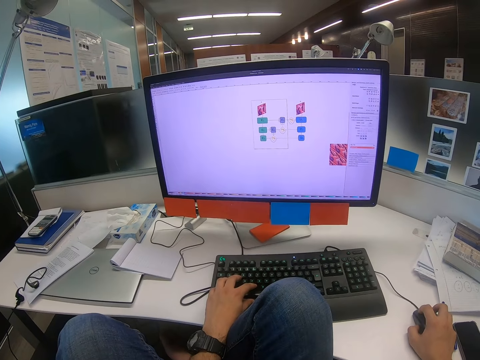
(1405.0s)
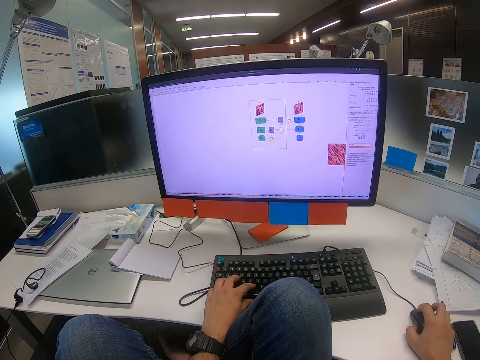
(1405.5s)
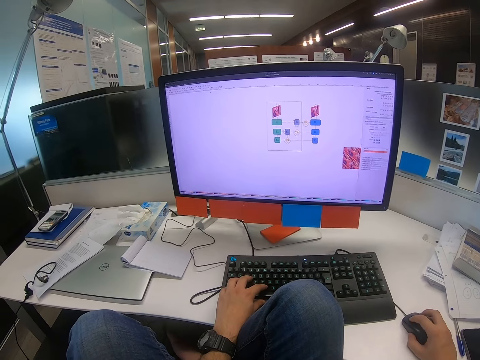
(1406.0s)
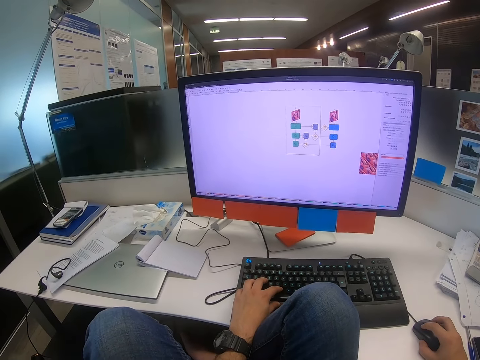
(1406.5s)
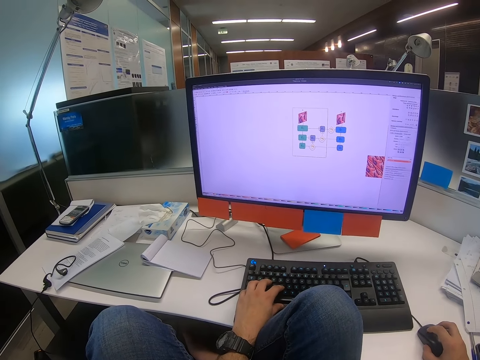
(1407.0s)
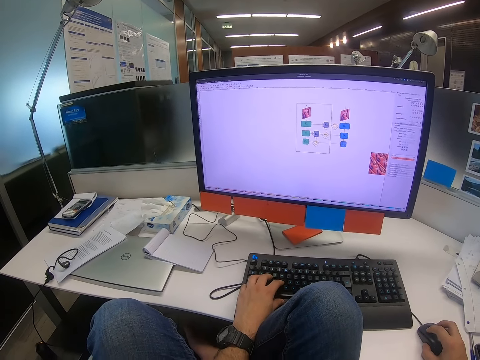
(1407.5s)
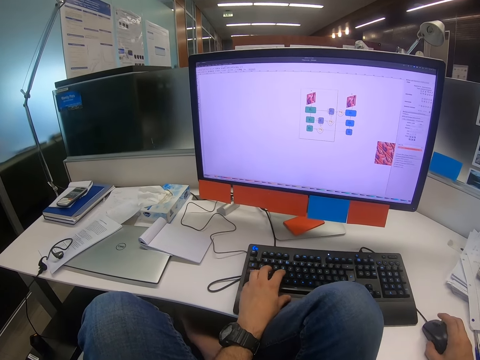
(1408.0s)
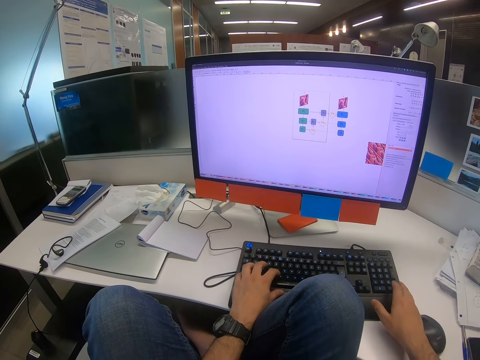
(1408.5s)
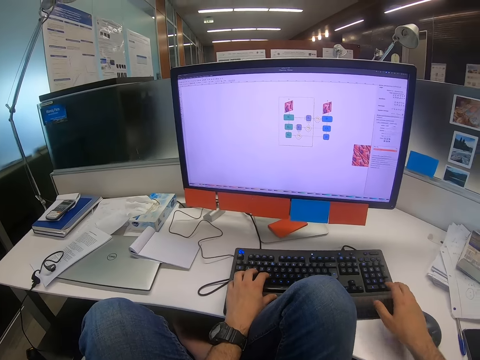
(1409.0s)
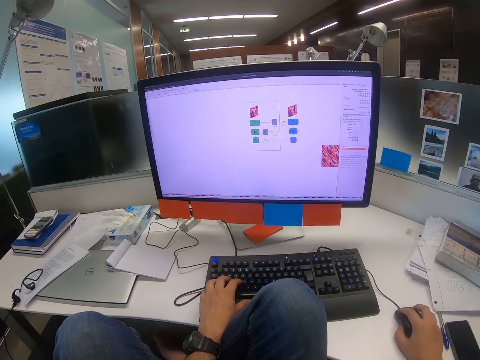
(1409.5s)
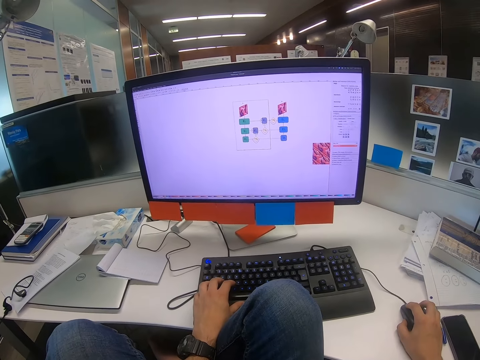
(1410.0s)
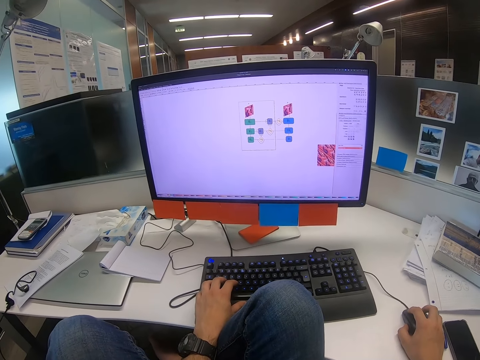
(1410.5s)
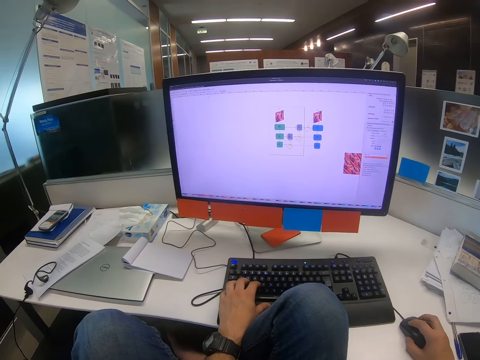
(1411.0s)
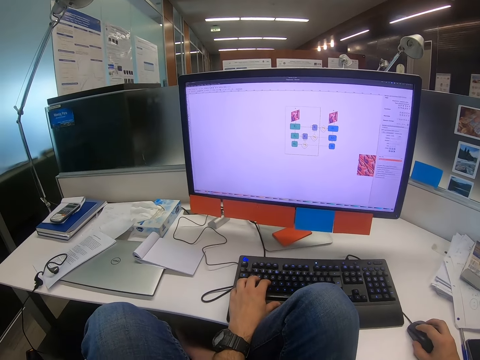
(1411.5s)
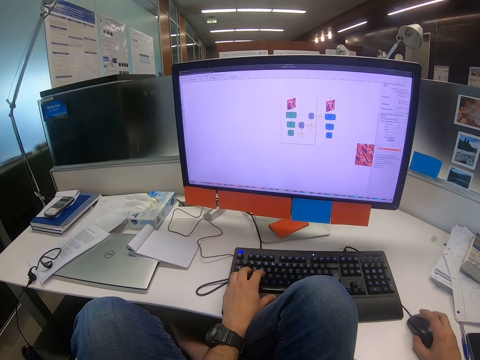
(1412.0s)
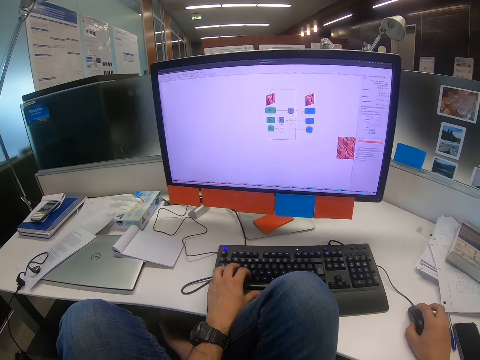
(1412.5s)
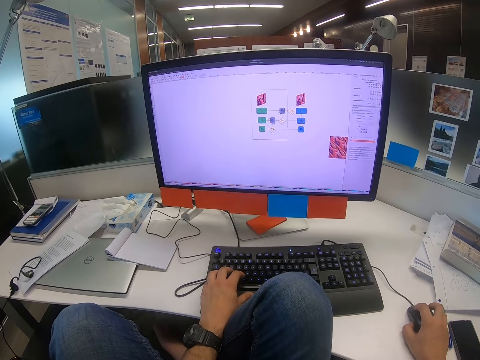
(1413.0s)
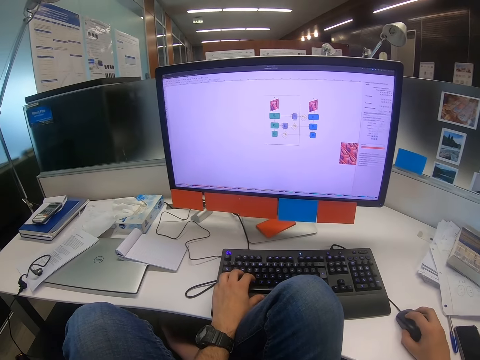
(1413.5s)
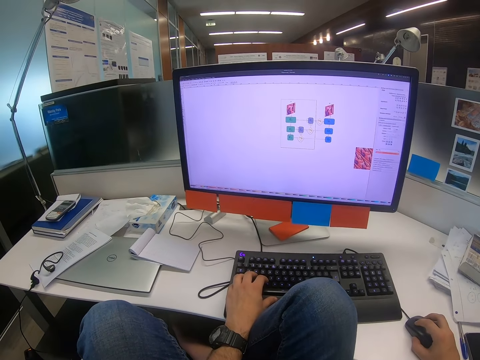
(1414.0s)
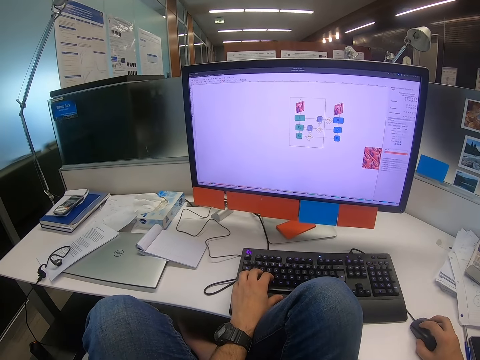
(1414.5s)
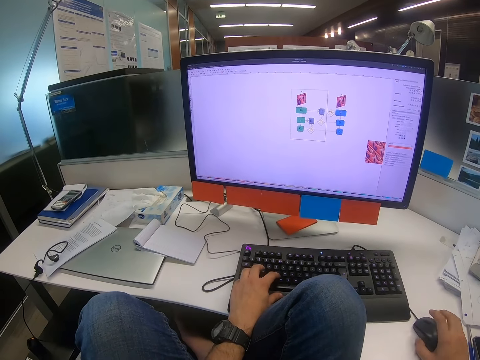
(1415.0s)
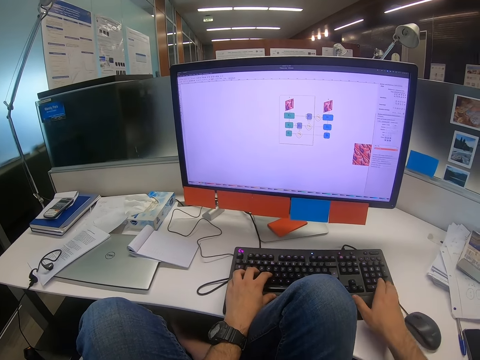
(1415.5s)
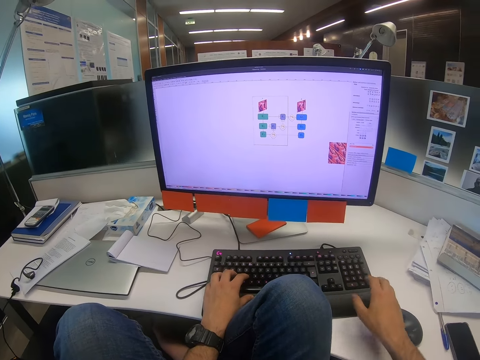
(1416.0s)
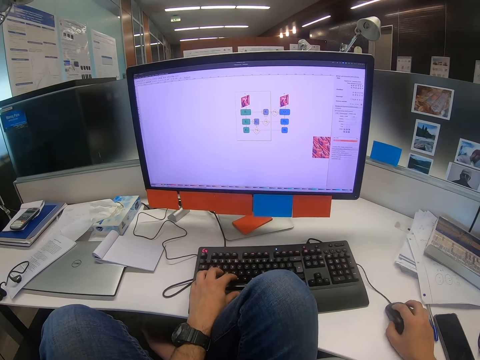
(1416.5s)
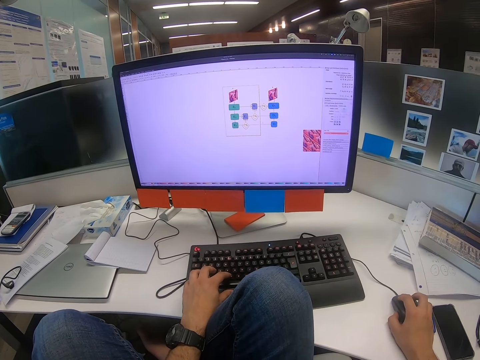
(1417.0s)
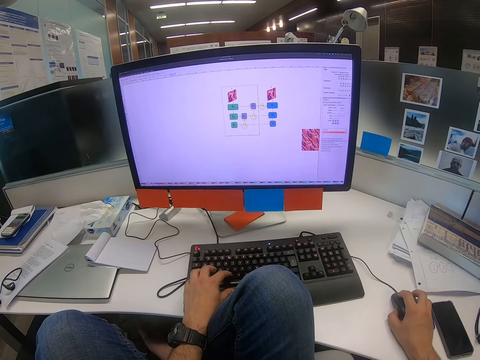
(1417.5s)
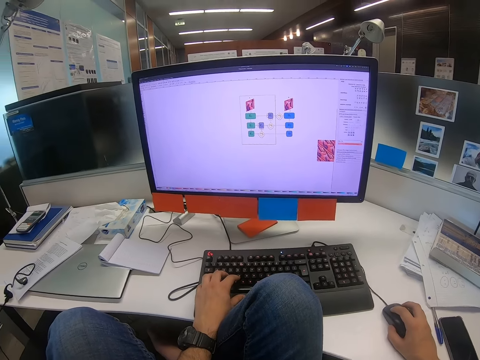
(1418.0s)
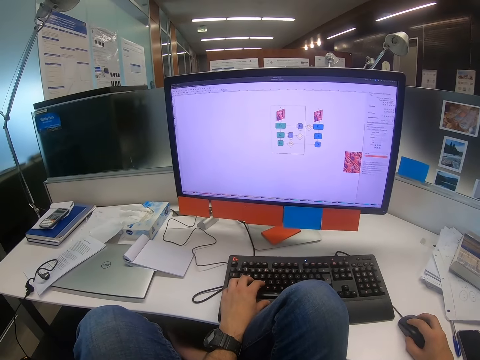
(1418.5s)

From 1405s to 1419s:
The camera wearer moves the mouse with the right hand. They type on the keyboard with the right hand. They move the mouse with the right hand. They touch the keyboard with the left hand. They press on the keyboard with the left hand. They move the mouse with the right hand. They touch the keyboard with both hands. They move the mouse with the right hand.

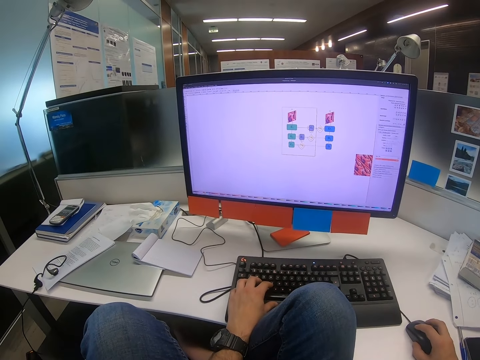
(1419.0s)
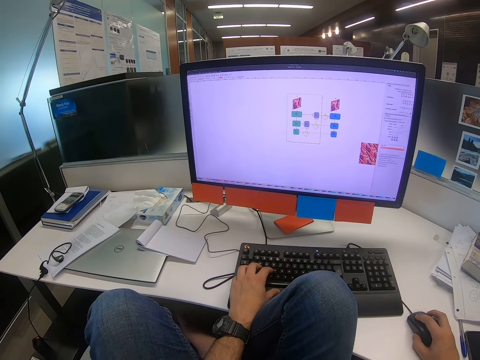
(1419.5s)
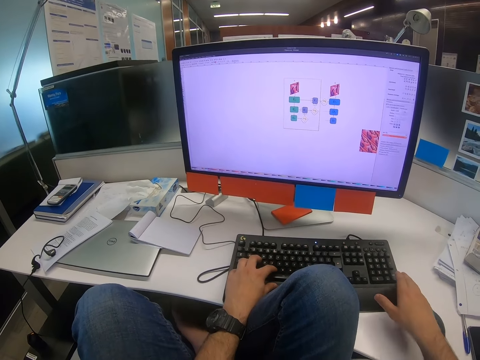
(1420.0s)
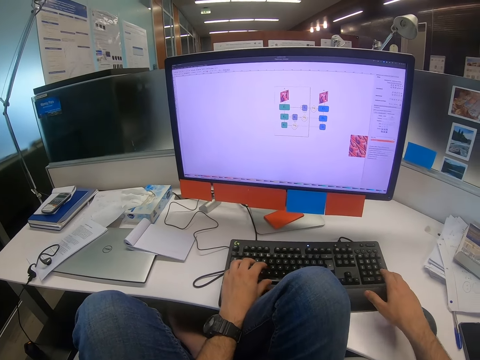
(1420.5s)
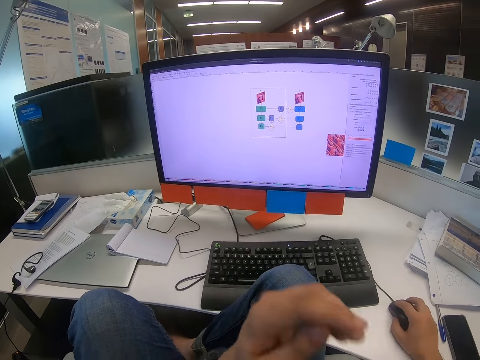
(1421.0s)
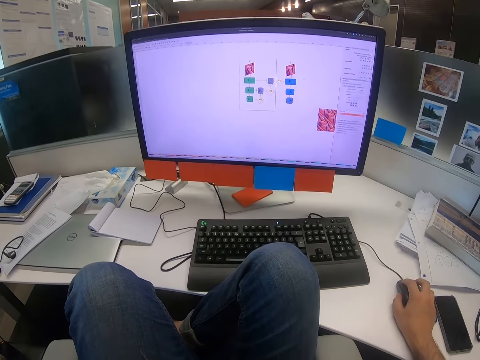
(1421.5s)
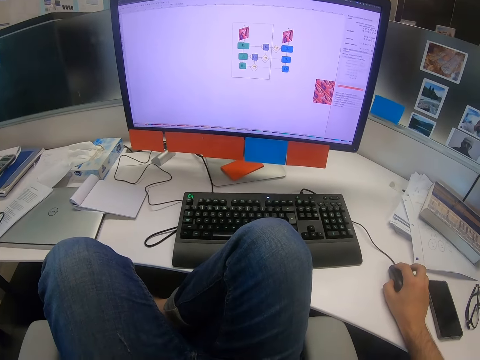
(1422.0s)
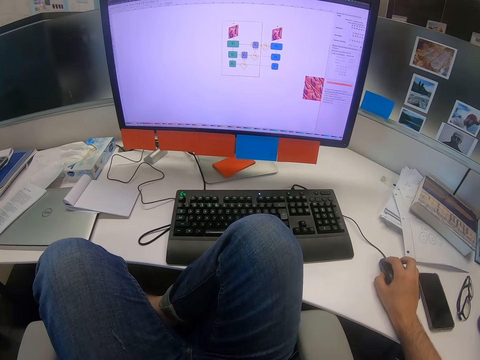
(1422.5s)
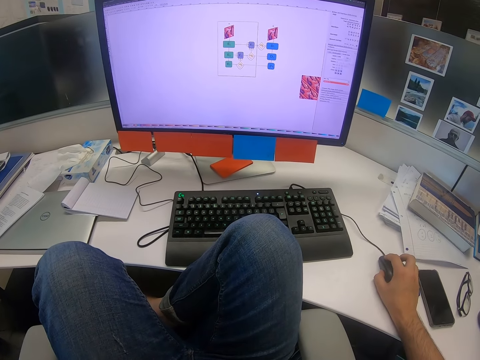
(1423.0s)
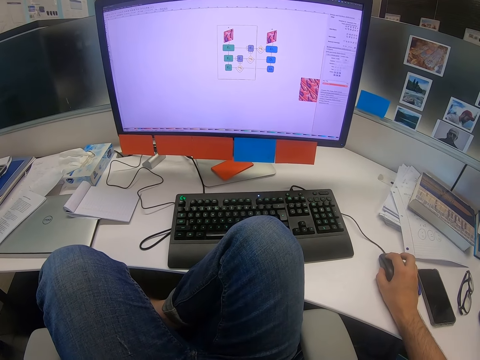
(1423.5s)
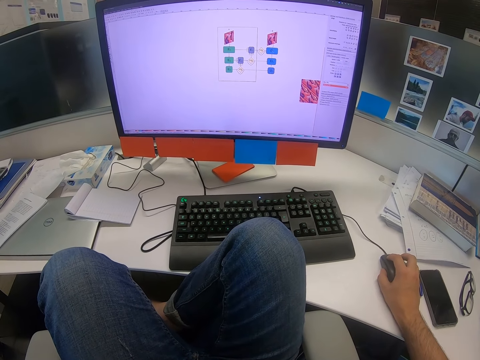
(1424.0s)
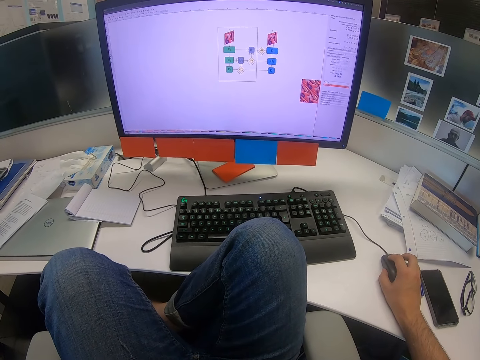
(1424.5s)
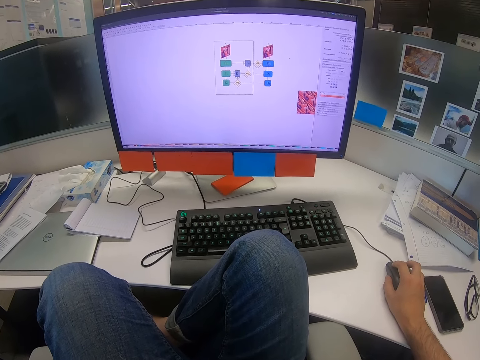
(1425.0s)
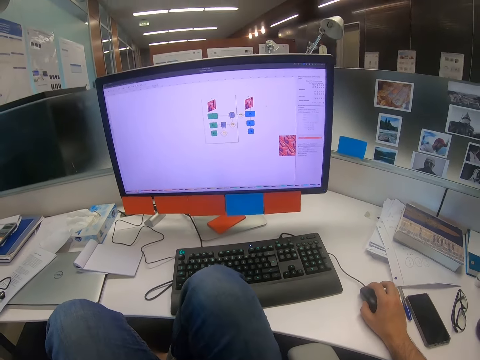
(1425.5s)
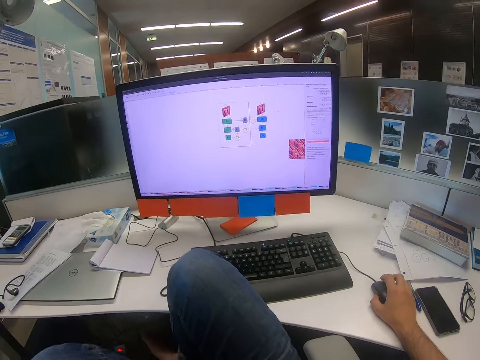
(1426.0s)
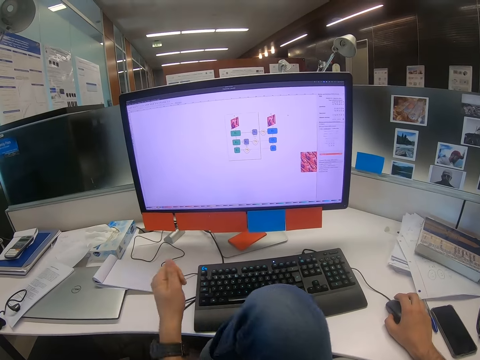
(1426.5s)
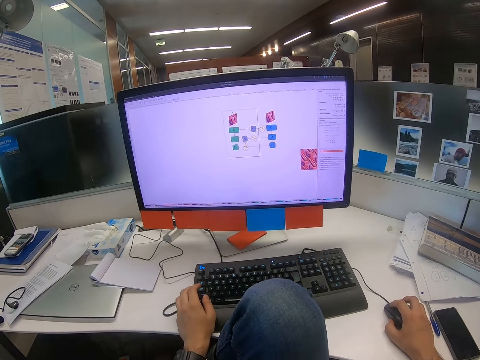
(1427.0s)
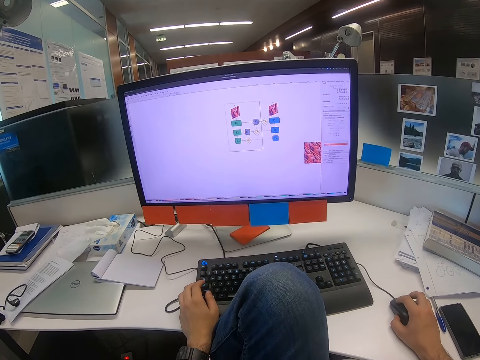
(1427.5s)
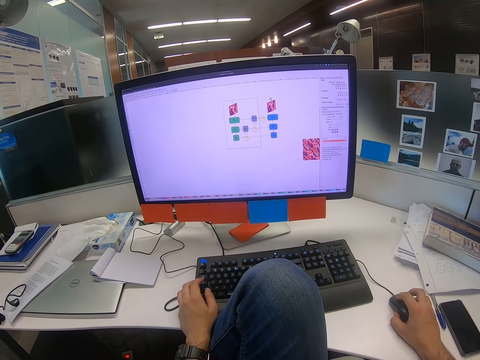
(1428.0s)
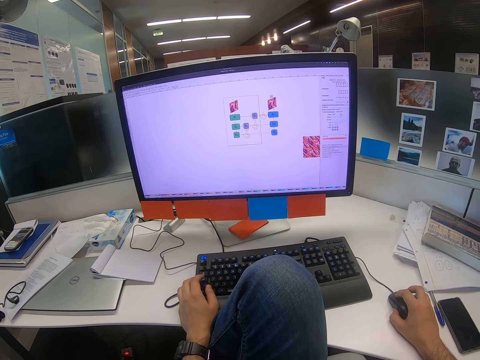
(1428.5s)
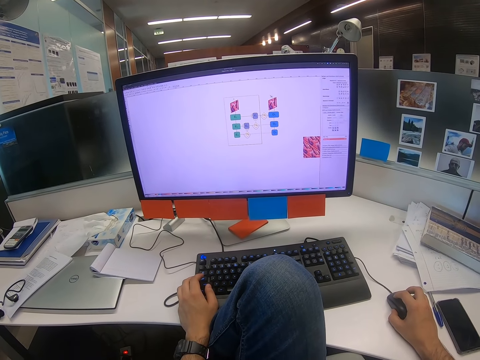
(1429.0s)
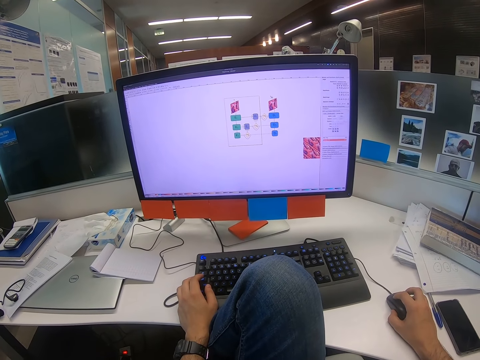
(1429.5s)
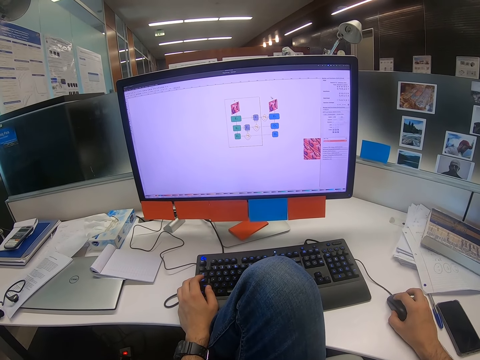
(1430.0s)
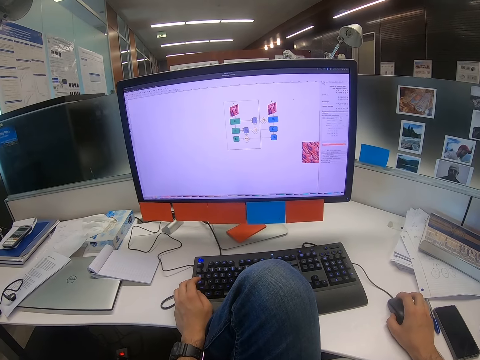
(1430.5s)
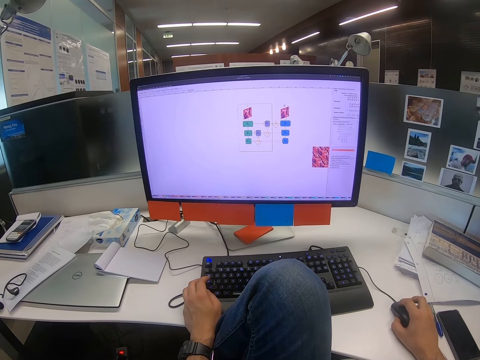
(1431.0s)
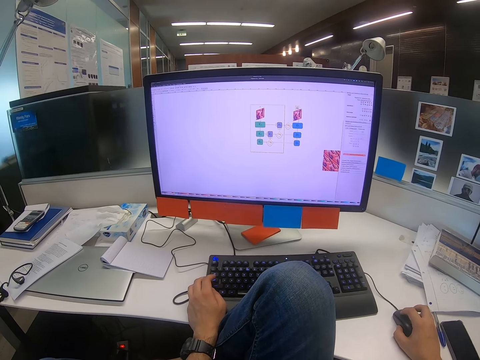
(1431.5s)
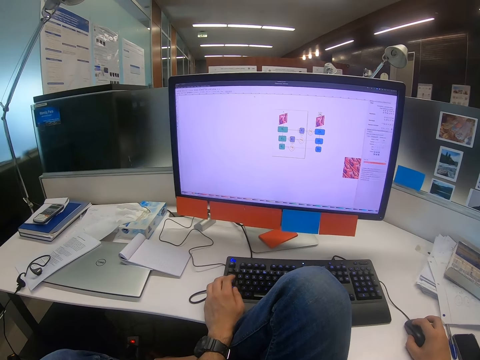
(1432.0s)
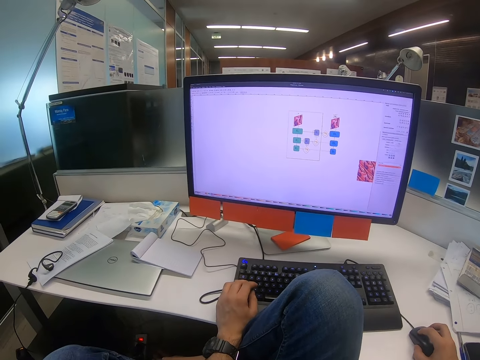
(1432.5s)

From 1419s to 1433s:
The camera wearer types on the keyboard with the right hand. He moves the mouse with the right hand and releases the keyboard from his left hand. He moves his left hand. He moves the mouse with his right hand.
